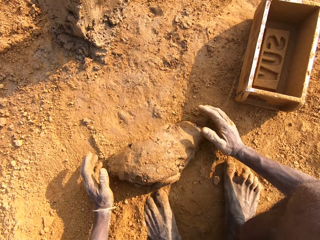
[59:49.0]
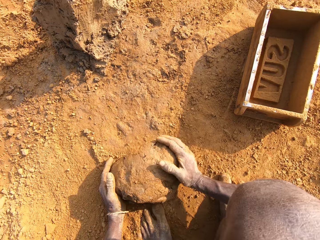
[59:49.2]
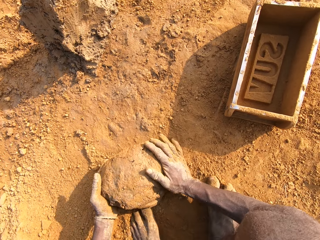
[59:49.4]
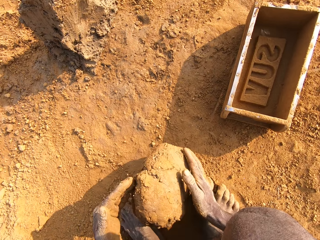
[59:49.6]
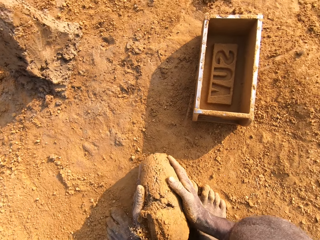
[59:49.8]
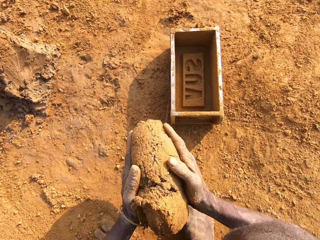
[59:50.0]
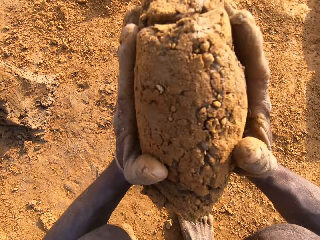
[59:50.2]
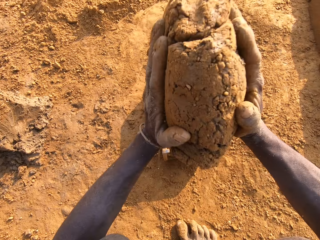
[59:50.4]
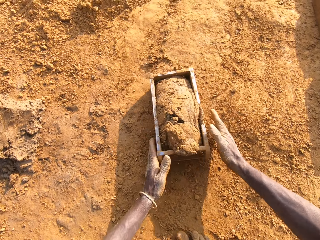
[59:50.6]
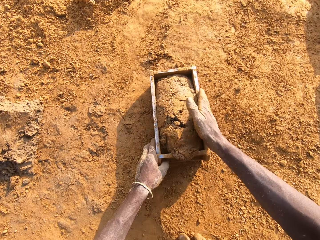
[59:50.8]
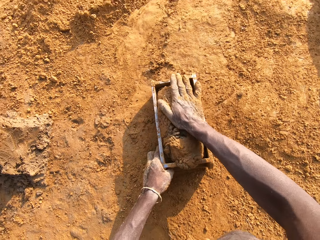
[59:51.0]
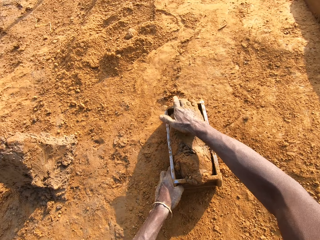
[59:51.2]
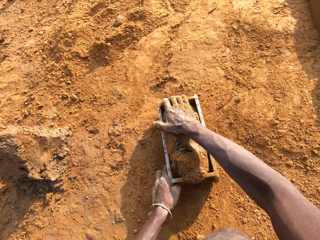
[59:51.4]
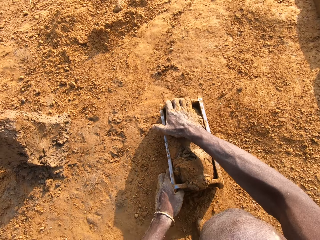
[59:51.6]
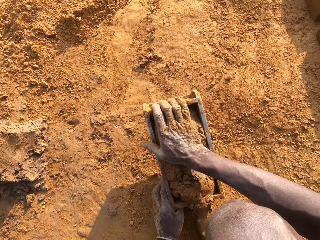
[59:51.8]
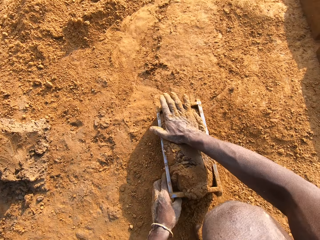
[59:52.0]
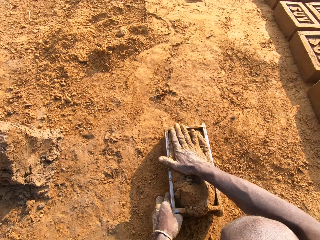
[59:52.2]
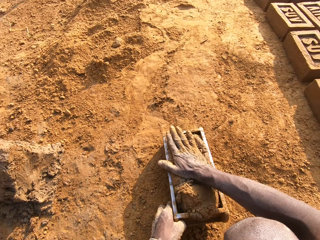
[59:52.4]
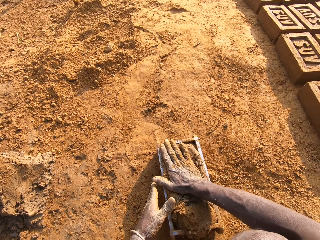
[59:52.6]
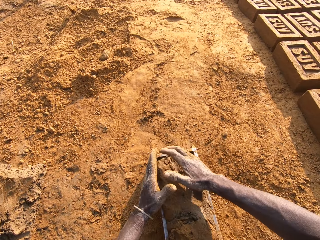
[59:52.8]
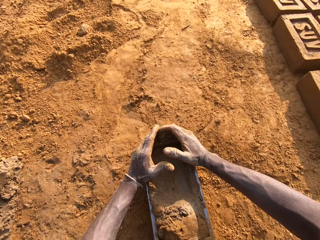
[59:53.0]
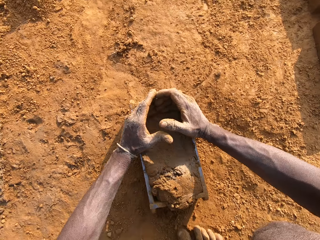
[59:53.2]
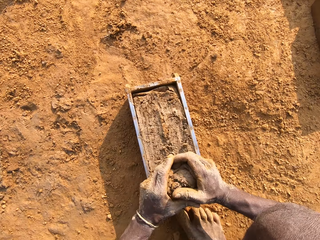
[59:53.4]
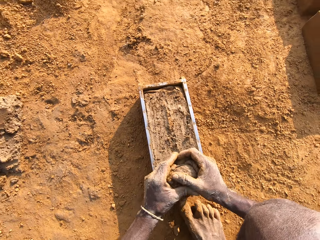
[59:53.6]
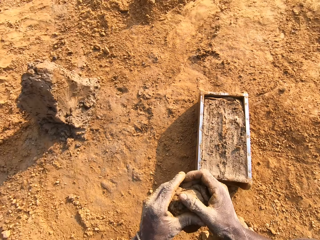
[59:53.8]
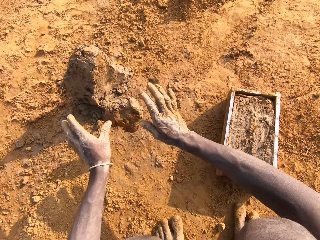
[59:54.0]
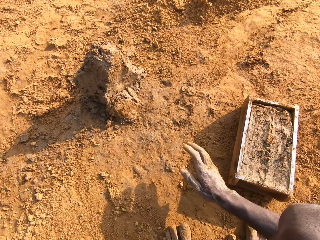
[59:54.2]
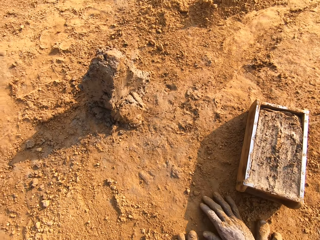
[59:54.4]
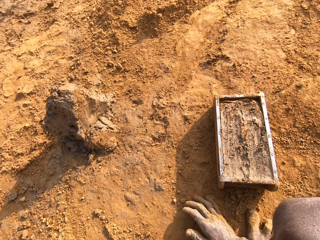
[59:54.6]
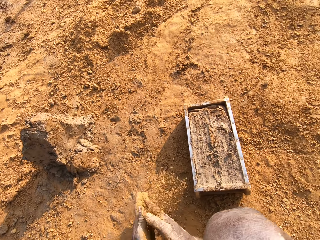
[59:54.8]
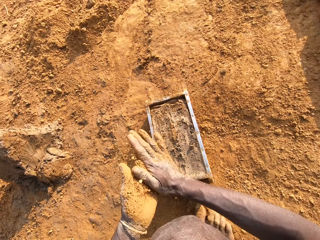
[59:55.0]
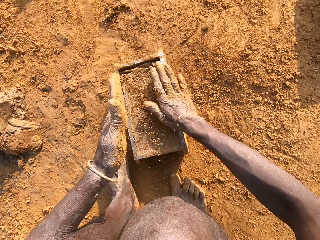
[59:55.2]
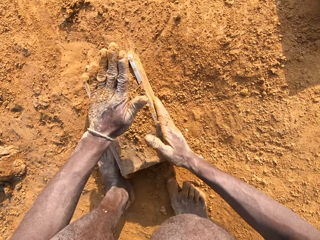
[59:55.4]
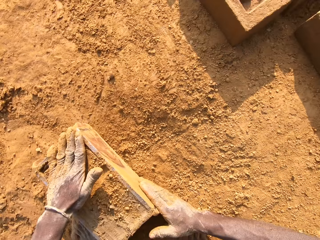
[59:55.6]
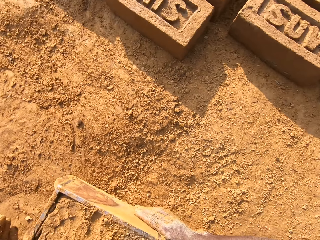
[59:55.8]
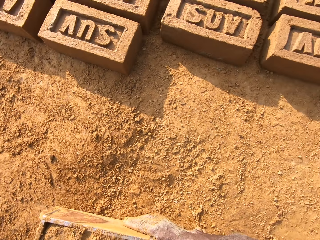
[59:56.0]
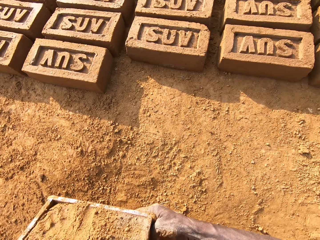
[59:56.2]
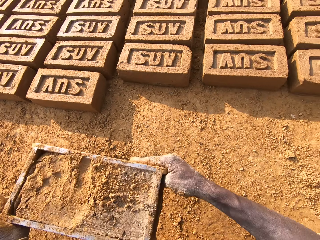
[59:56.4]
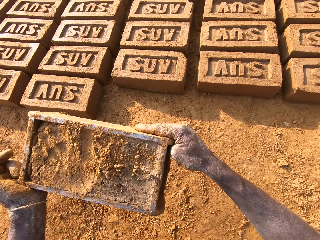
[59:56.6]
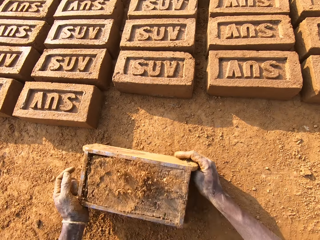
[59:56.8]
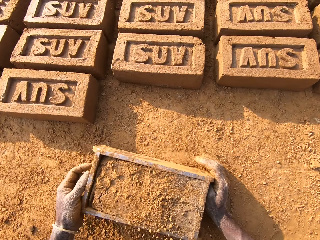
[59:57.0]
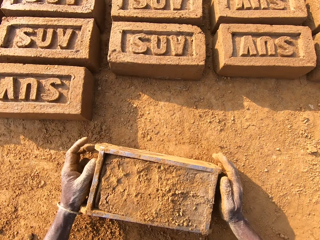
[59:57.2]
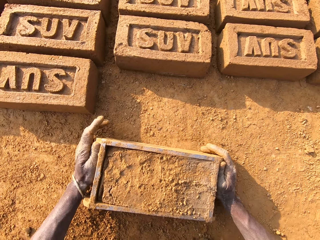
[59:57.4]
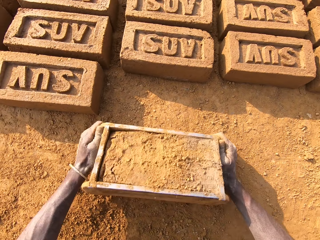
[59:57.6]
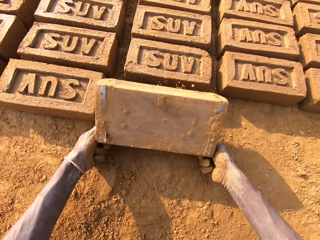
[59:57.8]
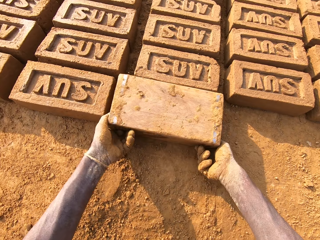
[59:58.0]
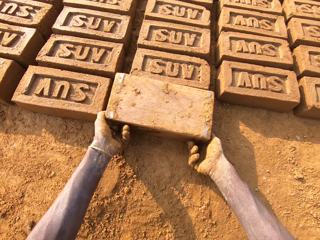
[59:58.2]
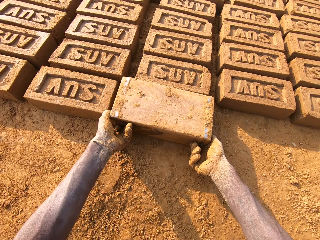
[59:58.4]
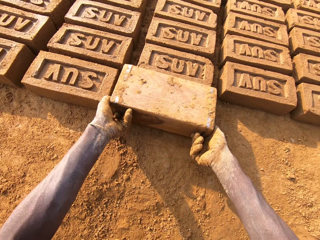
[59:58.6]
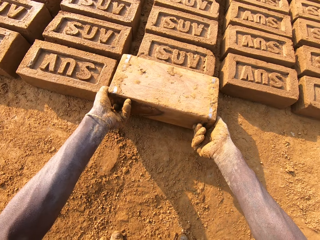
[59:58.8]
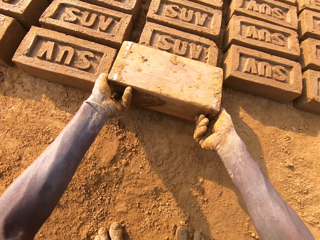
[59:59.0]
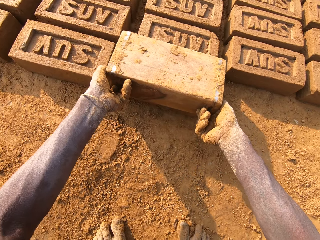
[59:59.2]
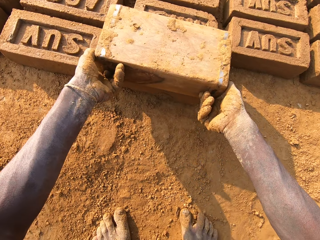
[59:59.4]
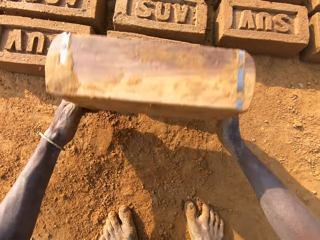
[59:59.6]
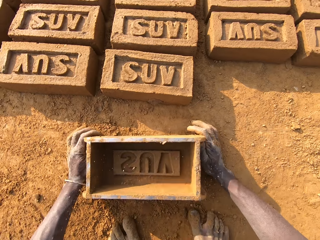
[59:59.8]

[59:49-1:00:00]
The camera wearer loads the mortar or mud into the brick mold. He scrapes the mortar from the brick mold with his hands. He drops the portion of mortar in his hands on the heap of mortar. He takes sand or soil on the ground with his left hand. He rubs the sand in his hands. He hits the mortar in the brick mold with the sand in his hands. He throws the soil in the mud in the brick mold. He moves the brick mold closer to the bricks aligned on the ground. He places the brick mold on the ground. He flips the brick mold upside down. He pours the mud on the ground. He removes the brick mold from the brick.

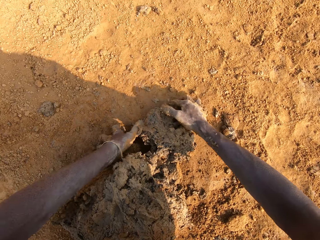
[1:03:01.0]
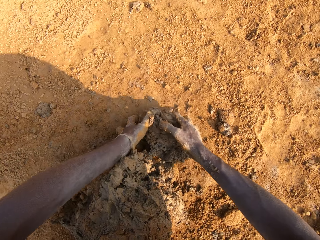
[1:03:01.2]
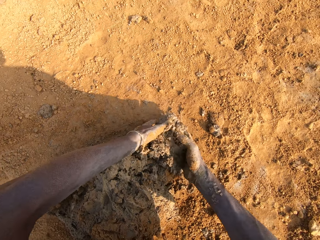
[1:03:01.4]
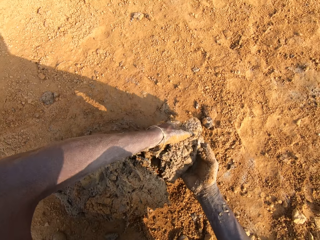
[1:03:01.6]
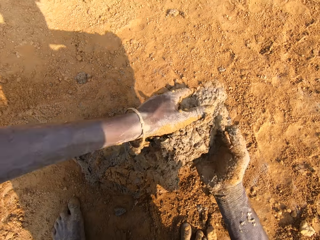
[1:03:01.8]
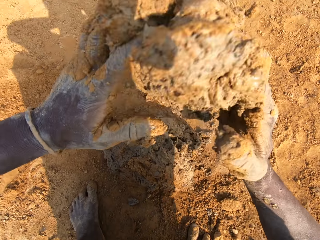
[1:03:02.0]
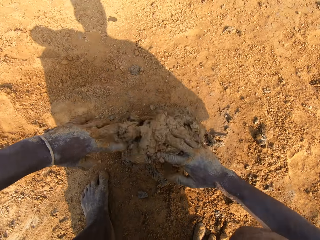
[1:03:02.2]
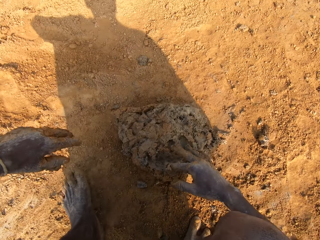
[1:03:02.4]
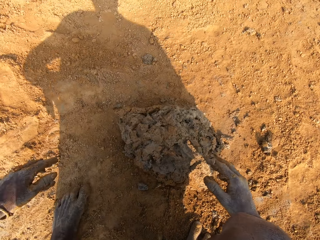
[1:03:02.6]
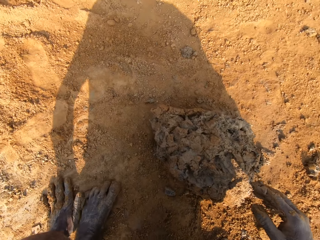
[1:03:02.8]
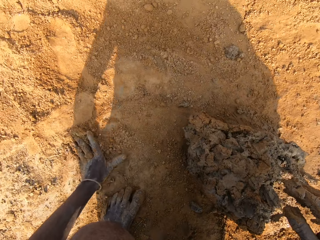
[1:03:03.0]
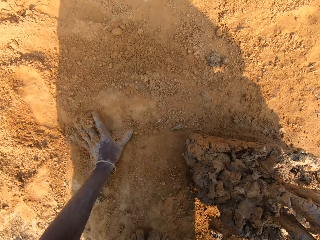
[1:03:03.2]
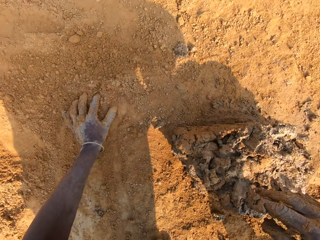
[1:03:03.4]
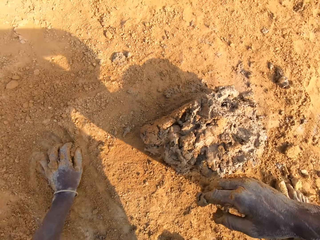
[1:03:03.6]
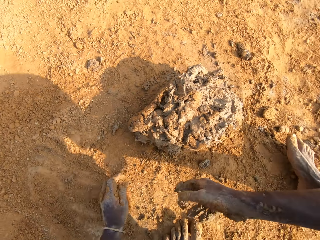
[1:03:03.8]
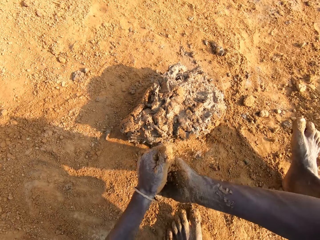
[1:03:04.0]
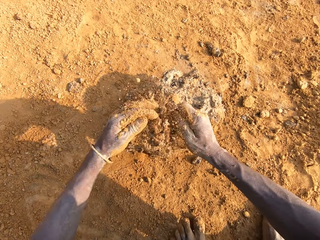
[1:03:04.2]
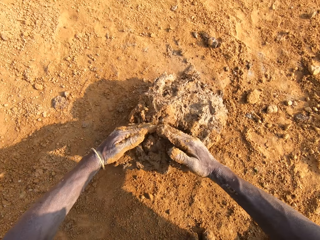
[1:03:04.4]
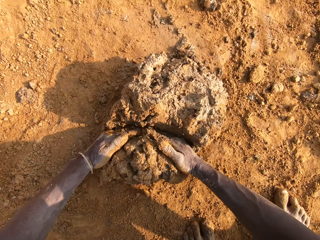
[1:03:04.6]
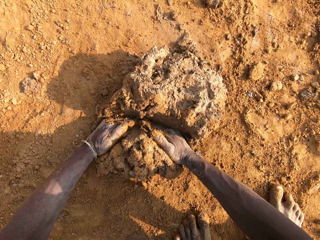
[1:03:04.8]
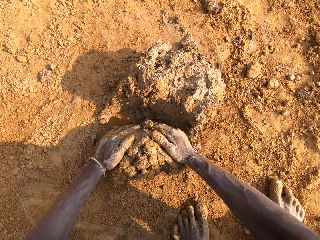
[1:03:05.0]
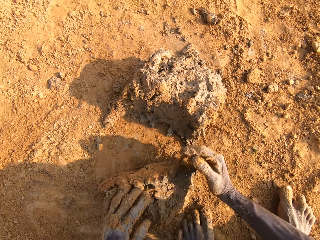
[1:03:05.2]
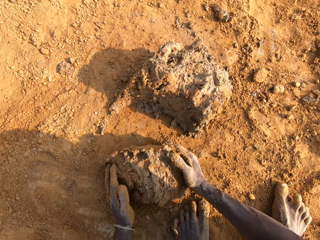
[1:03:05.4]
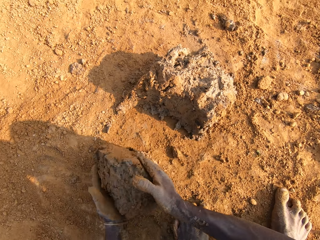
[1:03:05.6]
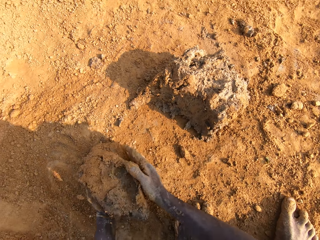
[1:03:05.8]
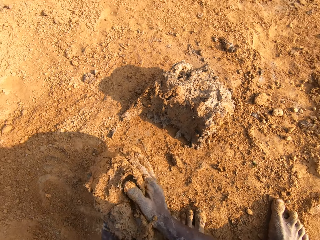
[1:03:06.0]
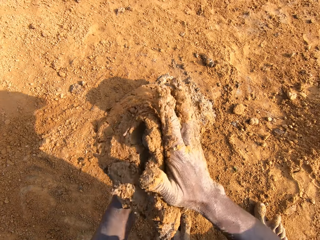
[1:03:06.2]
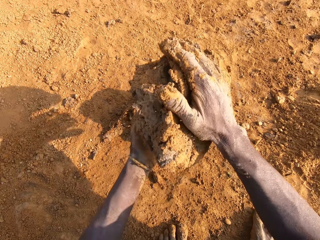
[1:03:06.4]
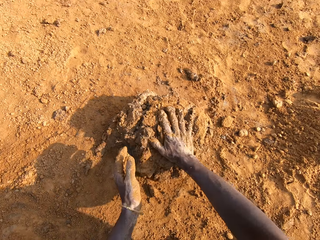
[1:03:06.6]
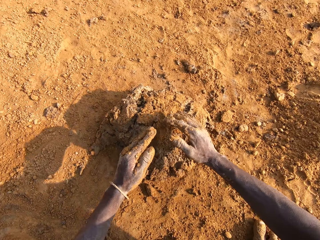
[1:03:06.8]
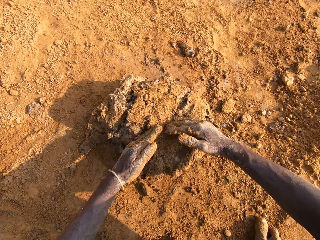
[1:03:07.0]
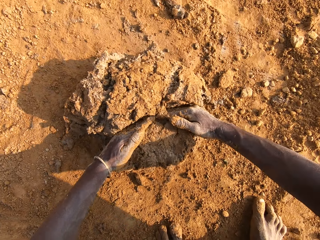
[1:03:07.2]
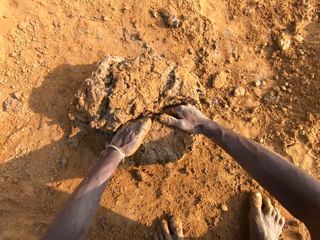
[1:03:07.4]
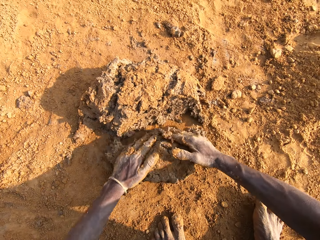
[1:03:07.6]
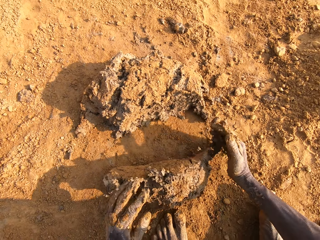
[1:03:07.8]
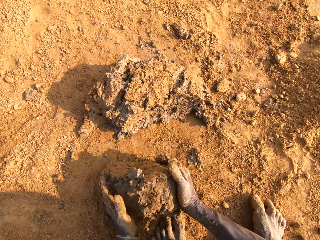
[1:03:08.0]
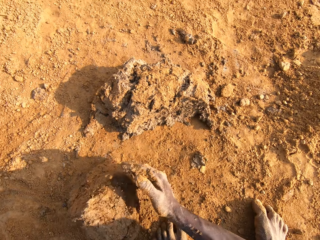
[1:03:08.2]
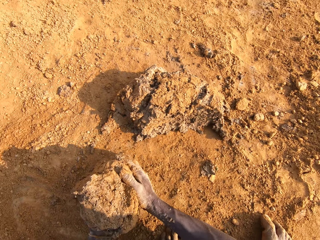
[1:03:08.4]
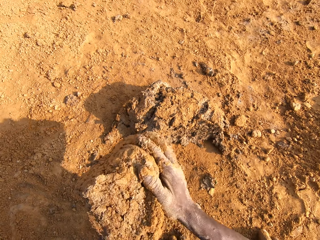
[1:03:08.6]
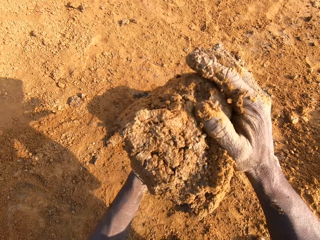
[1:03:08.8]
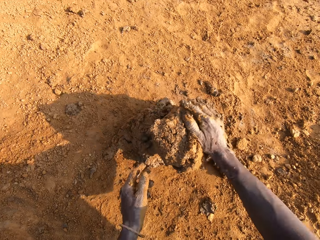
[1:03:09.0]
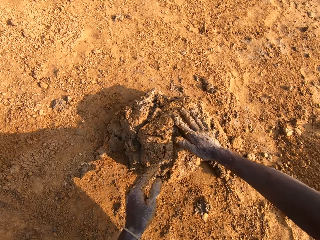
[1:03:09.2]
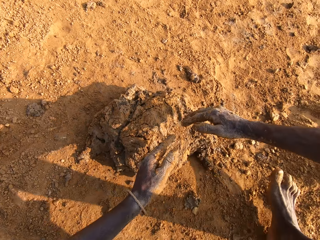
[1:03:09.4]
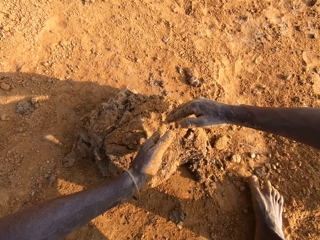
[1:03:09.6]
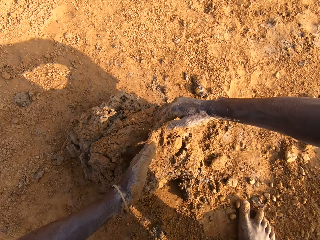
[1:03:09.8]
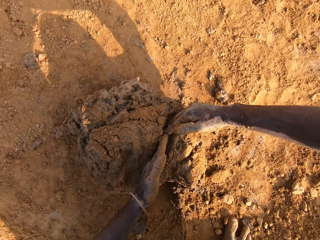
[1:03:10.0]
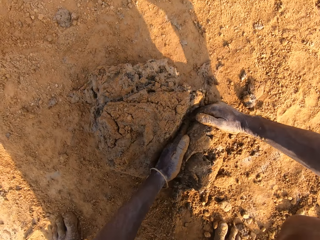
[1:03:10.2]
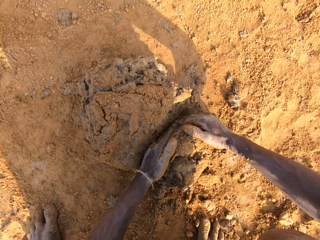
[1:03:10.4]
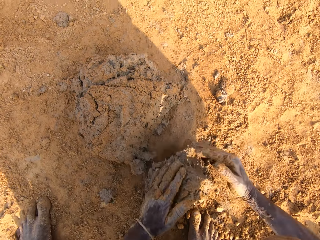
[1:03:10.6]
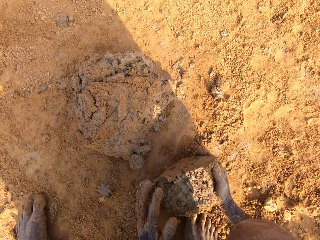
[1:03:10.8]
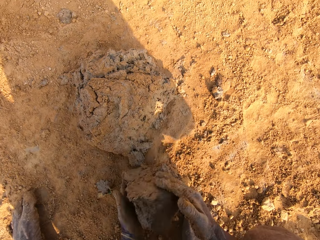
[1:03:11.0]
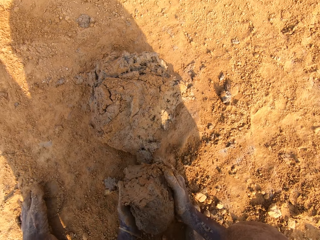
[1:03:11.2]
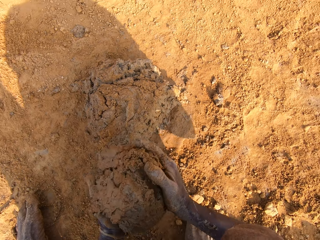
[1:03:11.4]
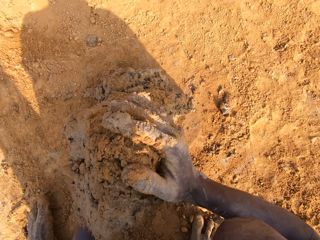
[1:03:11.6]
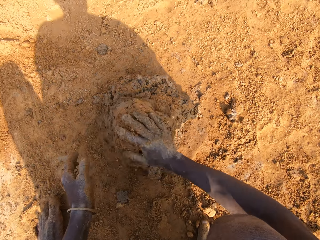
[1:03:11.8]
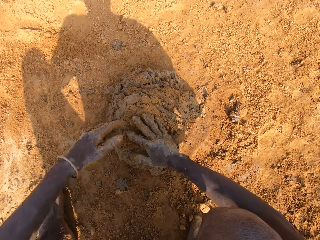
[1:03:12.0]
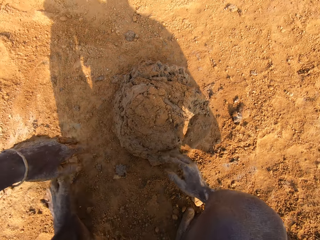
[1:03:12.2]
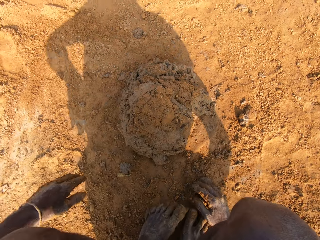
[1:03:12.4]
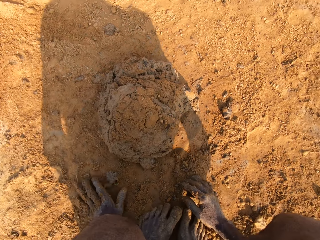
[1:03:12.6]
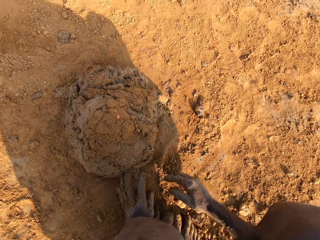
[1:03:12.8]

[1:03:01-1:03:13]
The camera wearer packs sand or soil on the ground with his left hand. He pours the sand on the heap of mortar or mud. He scoops the soil from the ground. He molds the mortar on the ground. He mixes the soil with the mud.
